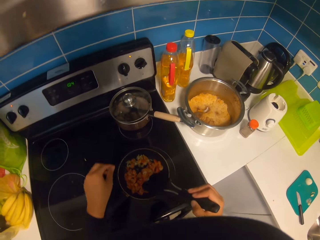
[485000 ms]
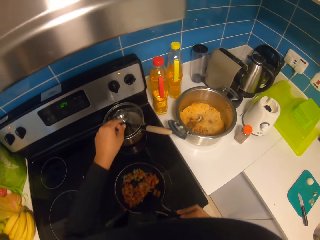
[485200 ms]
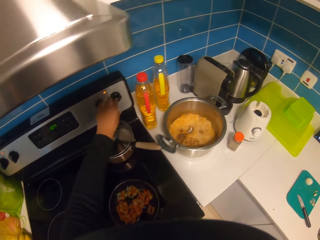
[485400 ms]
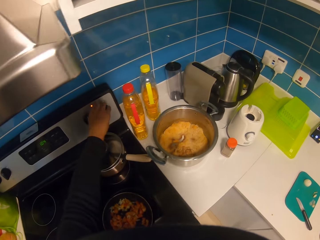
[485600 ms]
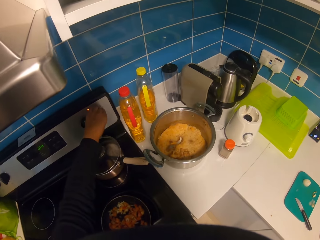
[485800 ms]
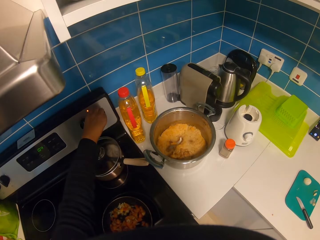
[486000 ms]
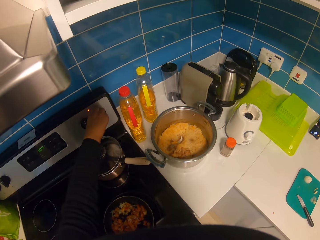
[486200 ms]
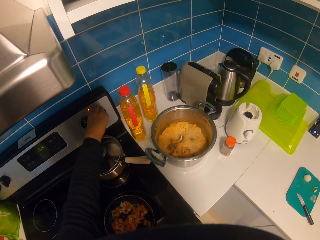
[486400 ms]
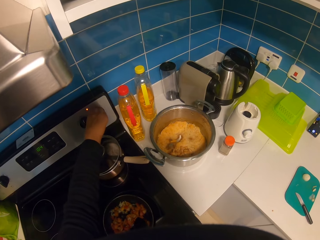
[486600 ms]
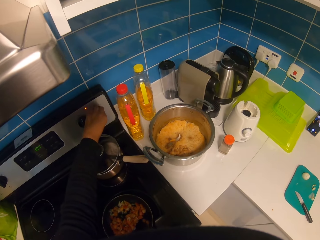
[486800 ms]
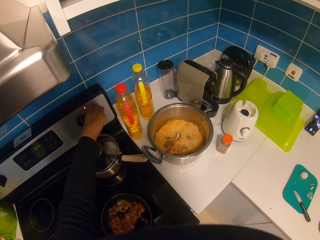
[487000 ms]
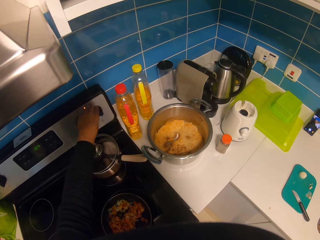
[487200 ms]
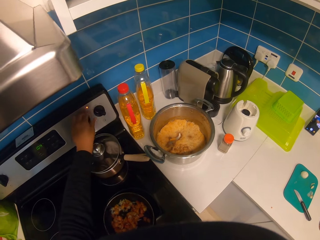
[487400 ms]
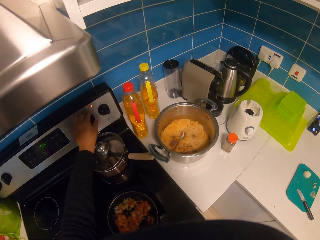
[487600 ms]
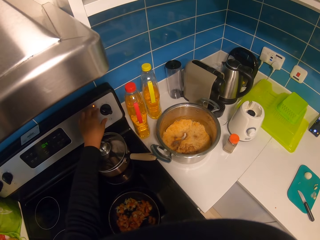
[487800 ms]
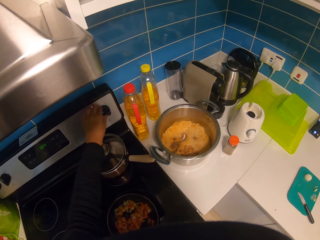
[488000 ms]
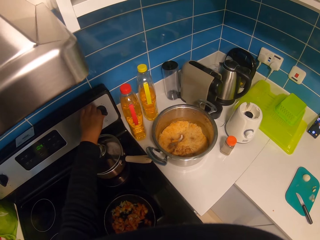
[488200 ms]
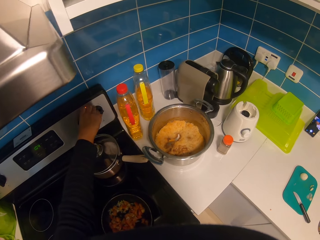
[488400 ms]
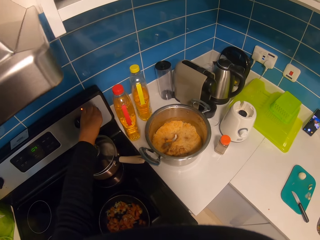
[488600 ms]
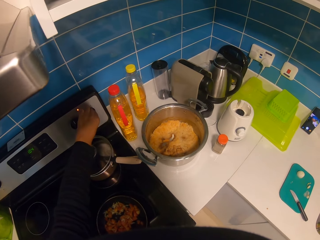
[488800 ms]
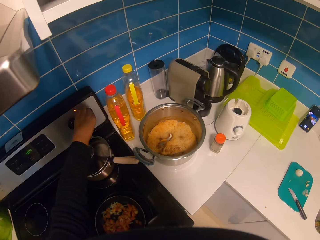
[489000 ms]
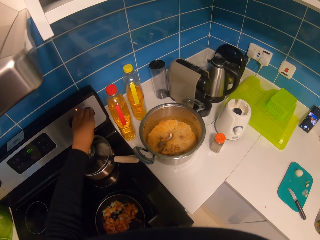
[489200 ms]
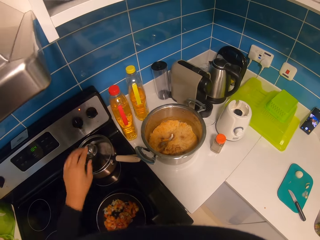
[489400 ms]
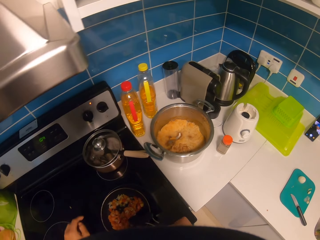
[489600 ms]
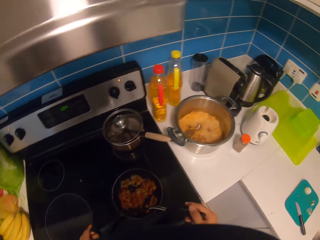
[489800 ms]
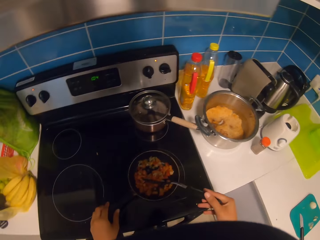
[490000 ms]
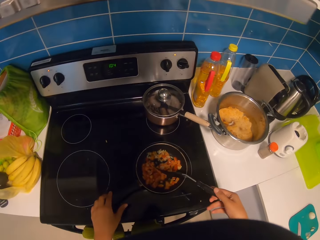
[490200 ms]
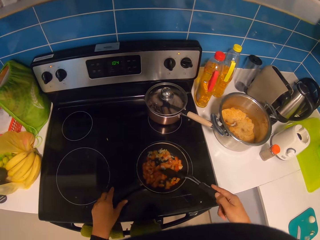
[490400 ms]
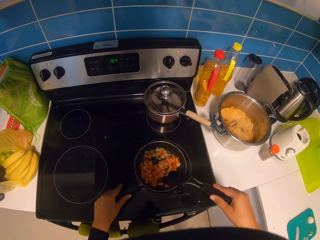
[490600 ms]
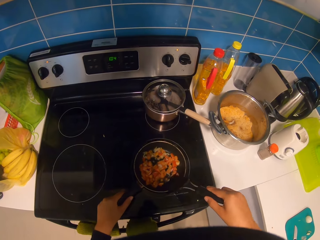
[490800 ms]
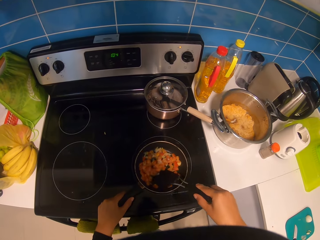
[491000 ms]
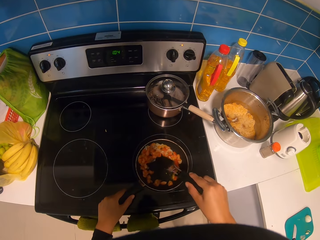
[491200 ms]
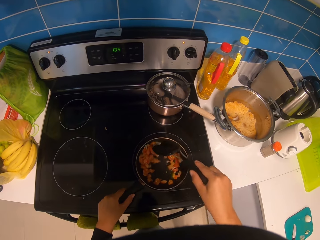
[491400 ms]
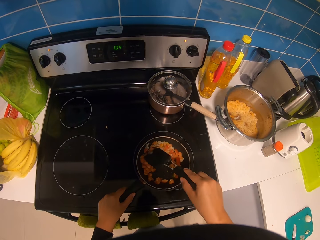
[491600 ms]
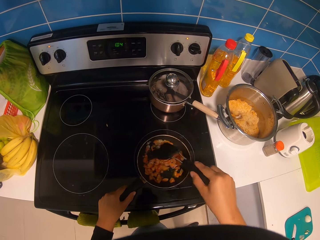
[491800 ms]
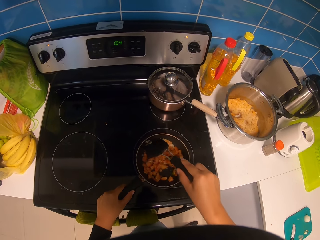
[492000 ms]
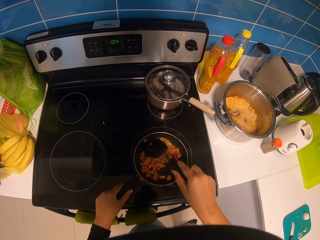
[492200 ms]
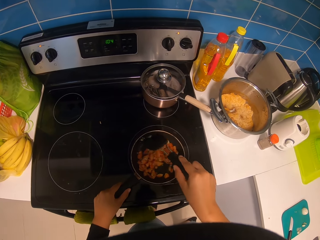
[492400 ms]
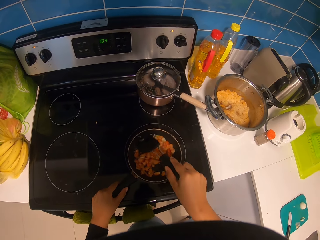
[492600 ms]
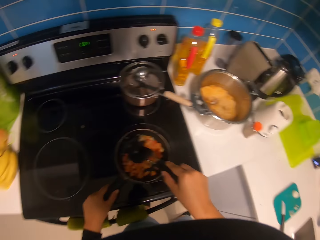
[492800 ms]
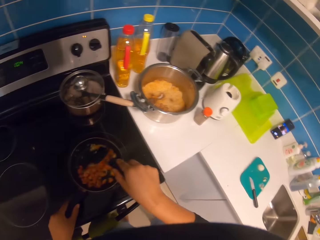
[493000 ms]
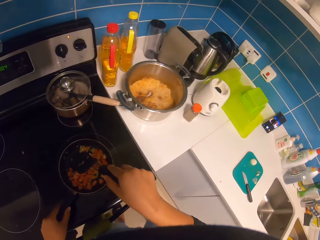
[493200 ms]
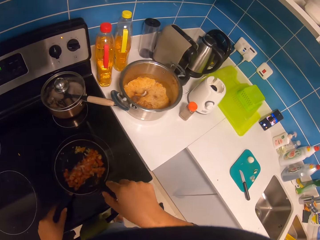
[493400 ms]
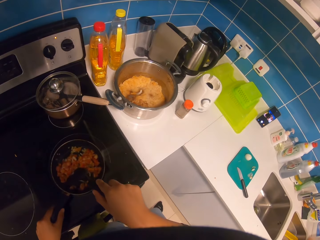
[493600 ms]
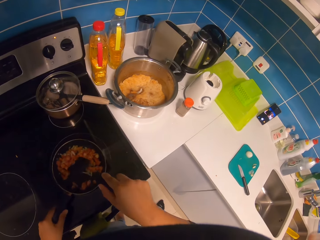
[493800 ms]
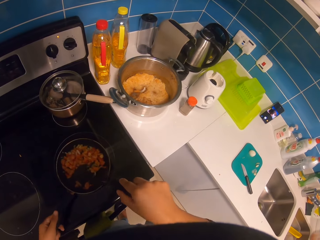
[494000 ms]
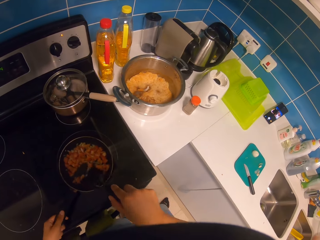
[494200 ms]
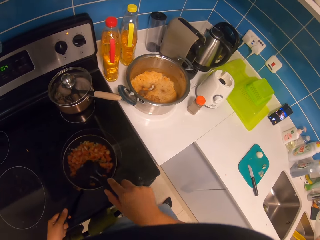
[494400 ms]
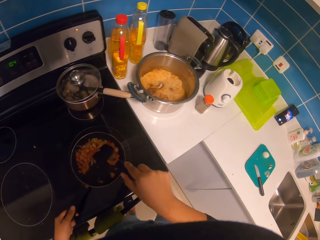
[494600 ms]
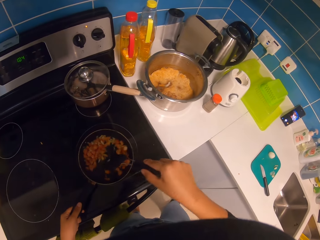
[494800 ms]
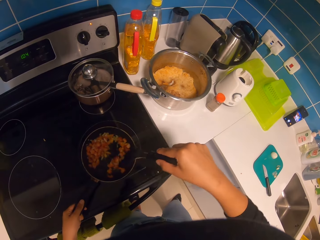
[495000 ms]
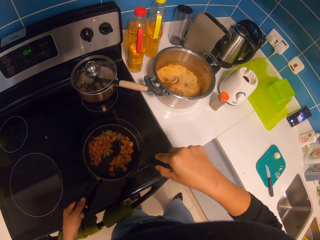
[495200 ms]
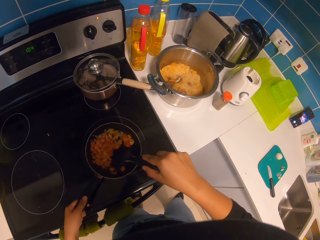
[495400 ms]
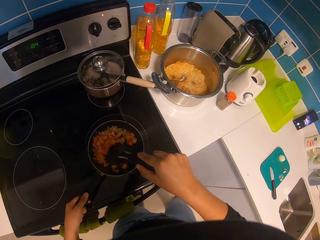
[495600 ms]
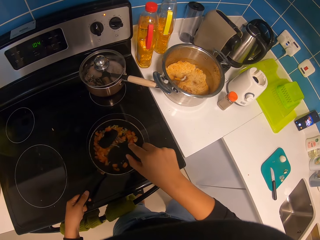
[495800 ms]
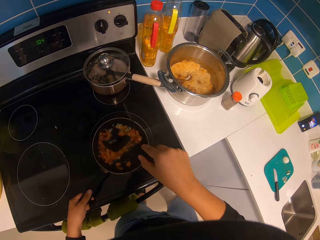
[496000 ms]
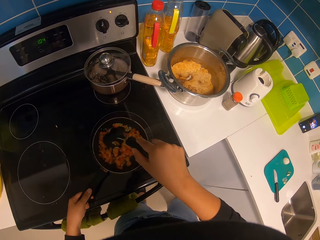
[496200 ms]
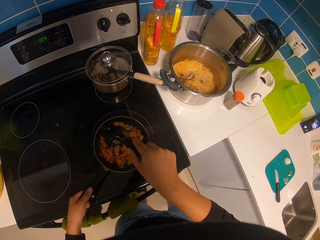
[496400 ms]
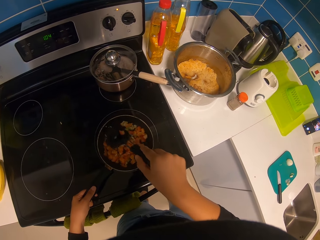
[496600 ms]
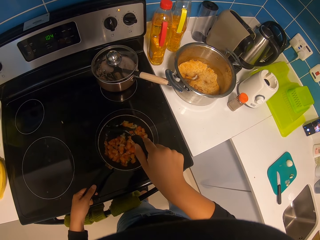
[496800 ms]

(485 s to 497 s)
The camera wearer turns the cooker knob. They stir the mix in the cooking pan.

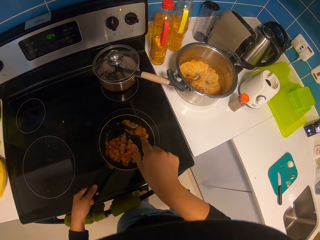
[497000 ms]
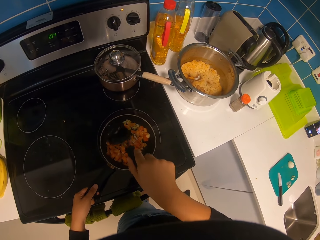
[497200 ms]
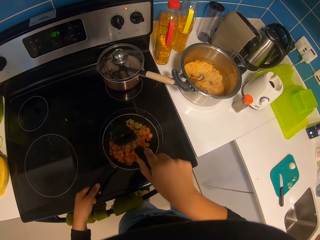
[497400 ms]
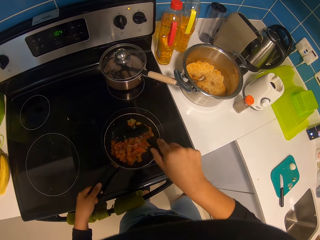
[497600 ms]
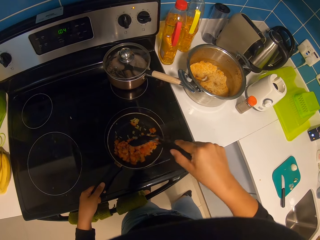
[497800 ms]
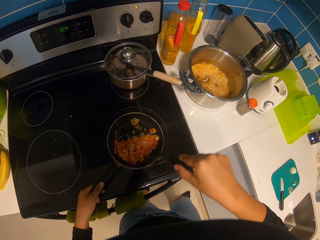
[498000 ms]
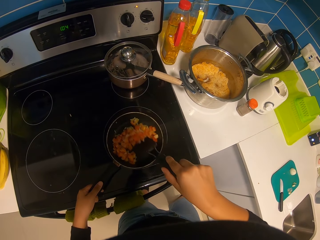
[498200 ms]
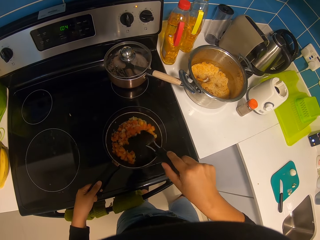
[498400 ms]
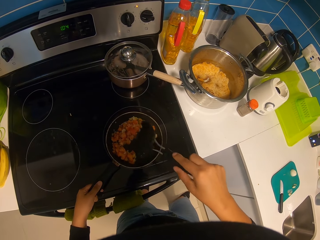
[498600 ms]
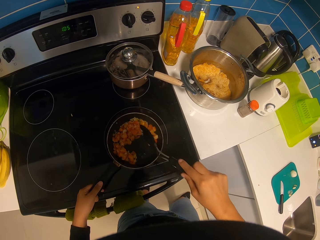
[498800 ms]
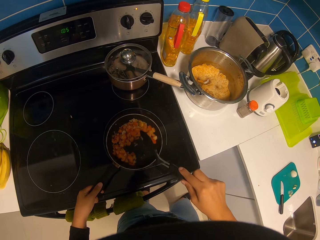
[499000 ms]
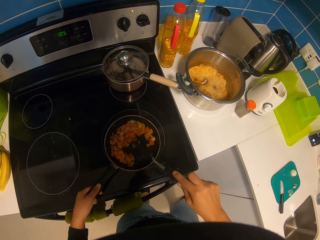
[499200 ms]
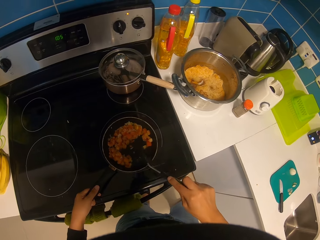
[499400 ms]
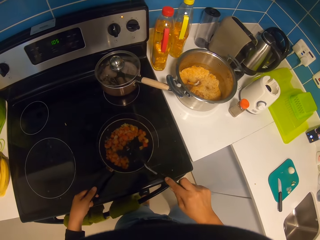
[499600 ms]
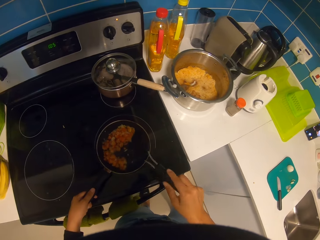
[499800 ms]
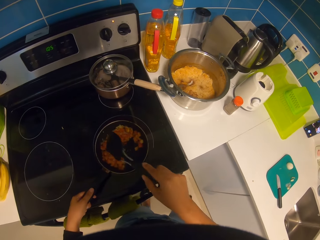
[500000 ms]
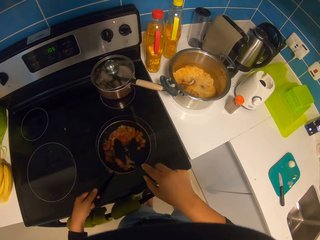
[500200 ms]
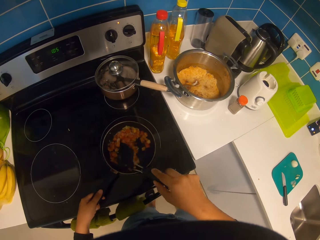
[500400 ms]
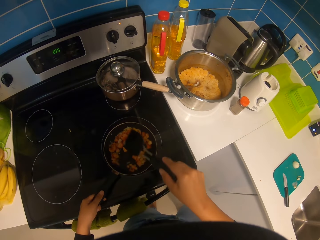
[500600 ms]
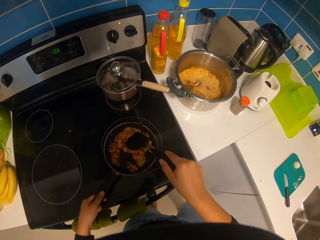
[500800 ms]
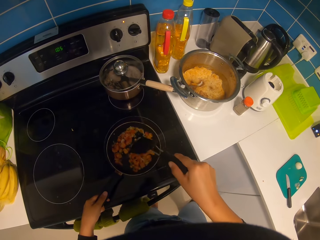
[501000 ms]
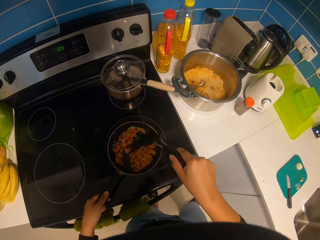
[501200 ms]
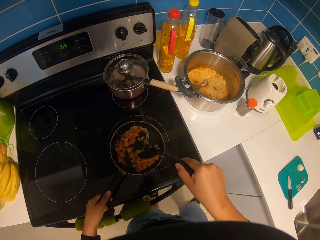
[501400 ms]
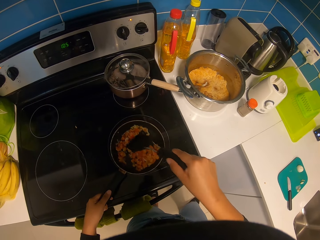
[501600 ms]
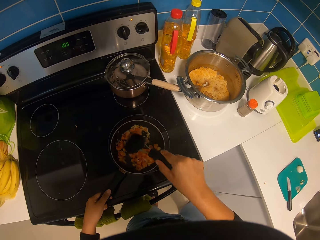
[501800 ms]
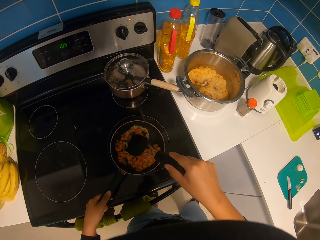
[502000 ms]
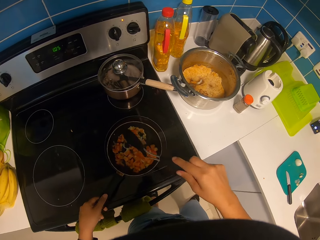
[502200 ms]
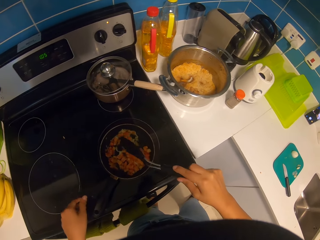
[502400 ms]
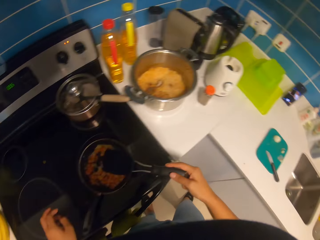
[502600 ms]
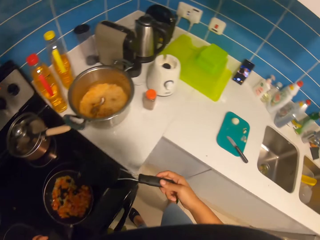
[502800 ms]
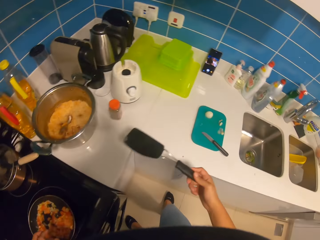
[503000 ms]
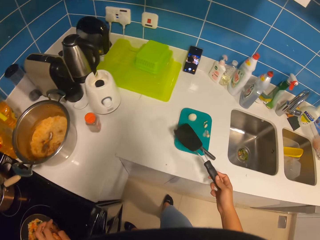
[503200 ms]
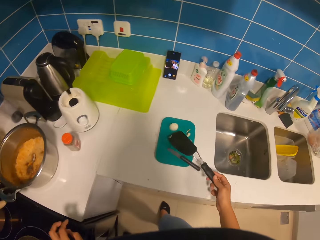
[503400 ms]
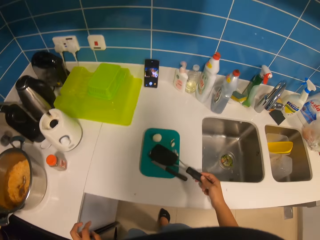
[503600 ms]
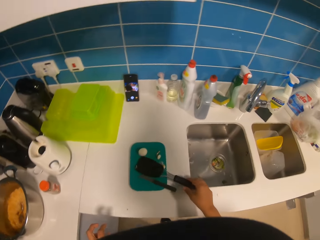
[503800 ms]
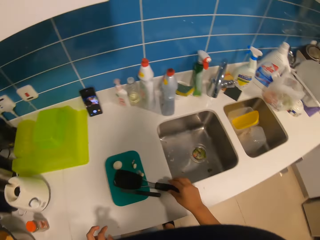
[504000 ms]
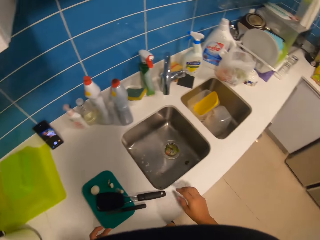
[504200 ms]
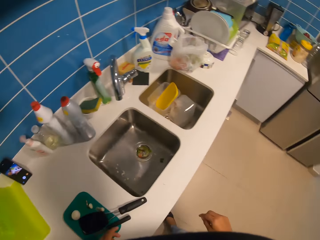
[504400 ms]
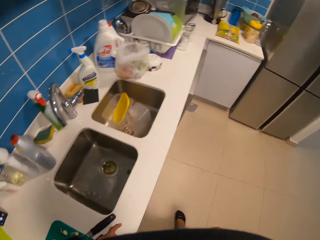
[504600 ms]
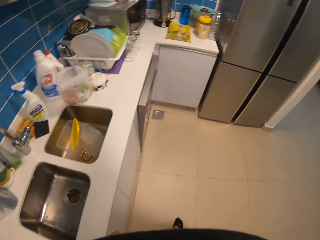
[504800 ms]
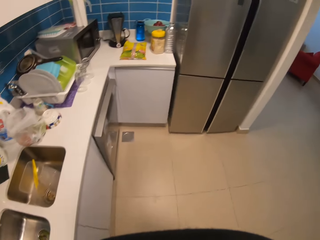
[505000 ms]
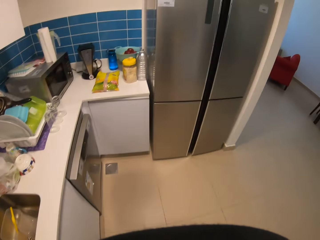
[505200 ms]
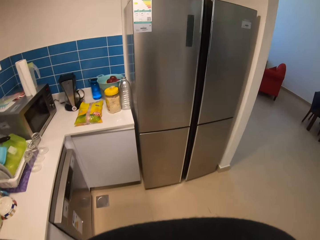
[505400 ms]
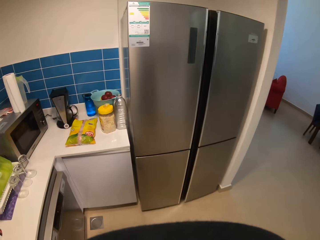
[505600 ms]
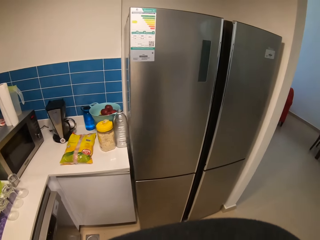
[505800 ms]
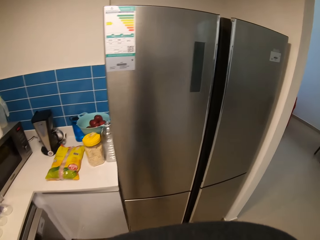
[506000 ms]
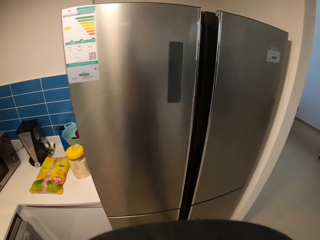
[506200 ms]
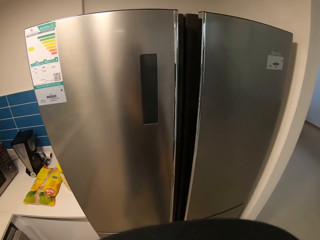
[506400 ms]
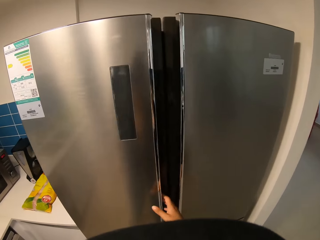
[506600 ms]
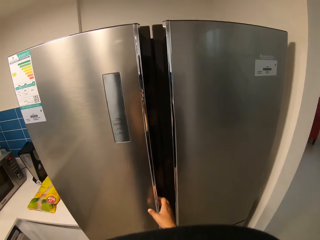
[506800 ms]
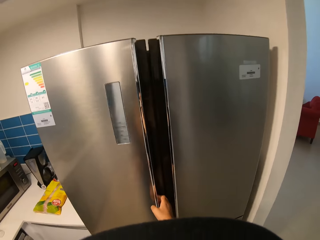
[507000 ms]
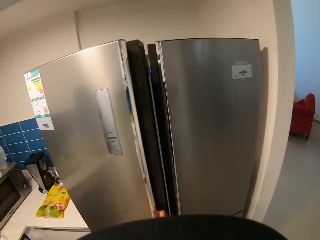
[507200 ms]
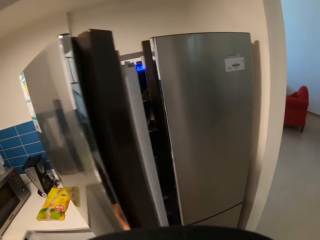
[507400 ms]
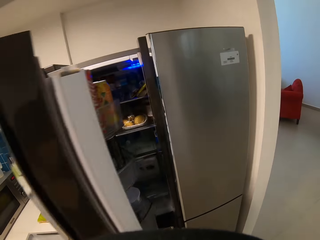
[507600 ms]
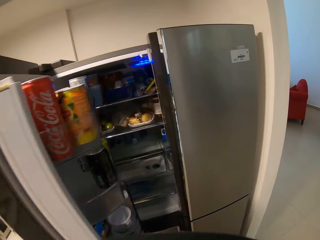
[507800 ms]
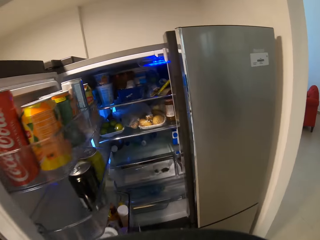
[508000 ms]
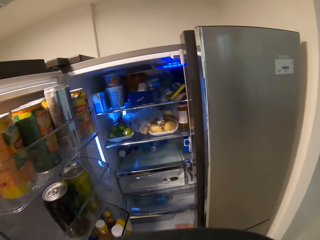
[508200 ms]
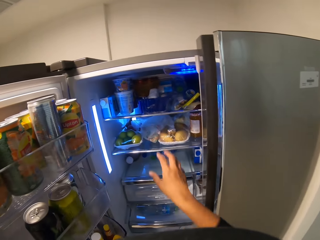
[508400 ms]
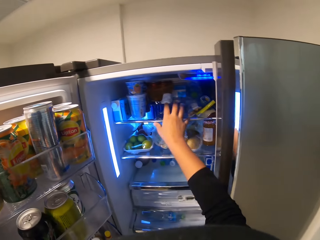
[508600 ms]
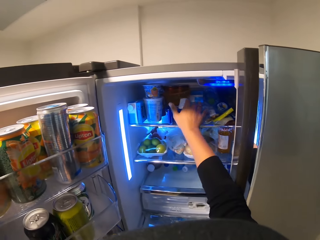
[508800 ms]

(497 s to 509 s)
The camera wearer puts down the stirring spatula. They walk in the kitchen. They open a refrigerator.
